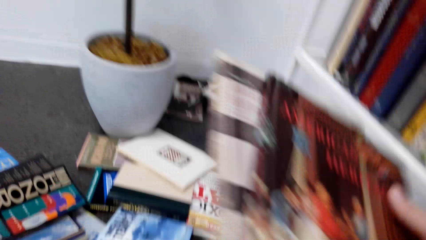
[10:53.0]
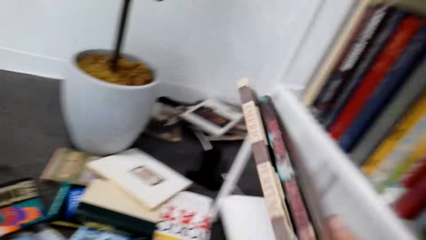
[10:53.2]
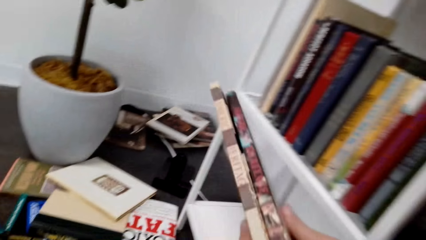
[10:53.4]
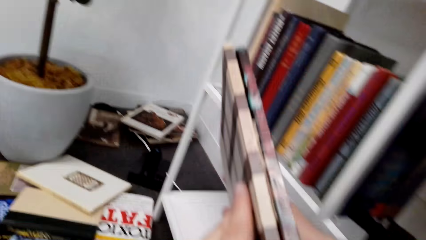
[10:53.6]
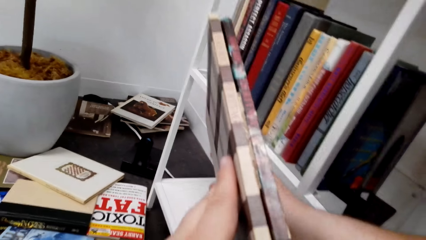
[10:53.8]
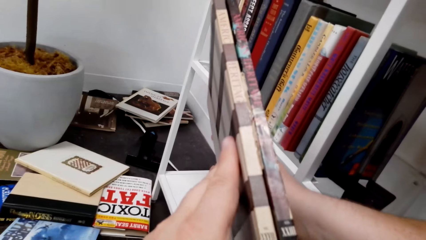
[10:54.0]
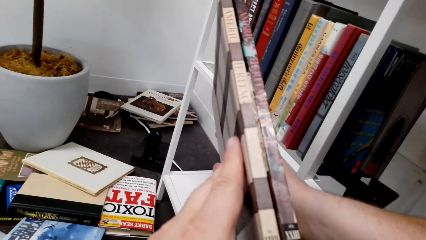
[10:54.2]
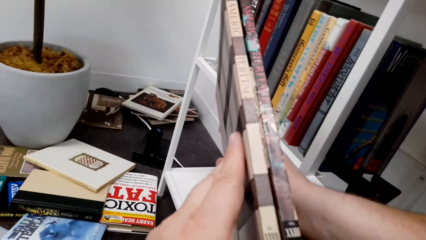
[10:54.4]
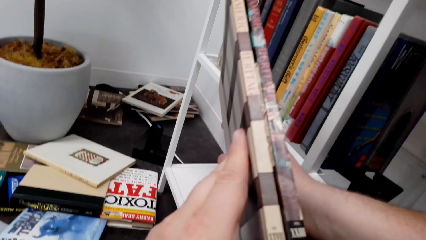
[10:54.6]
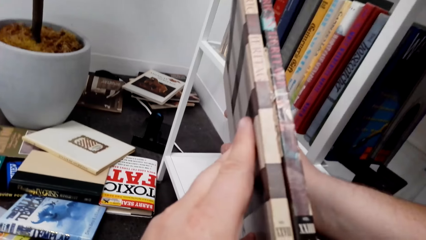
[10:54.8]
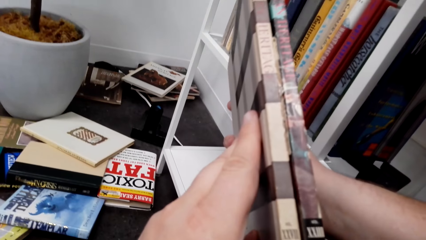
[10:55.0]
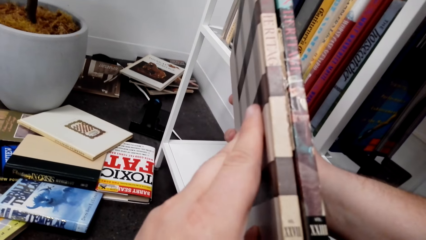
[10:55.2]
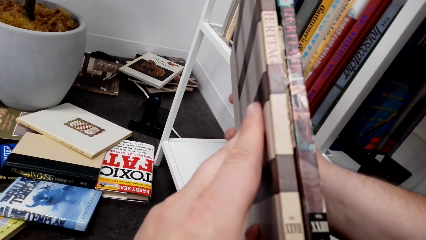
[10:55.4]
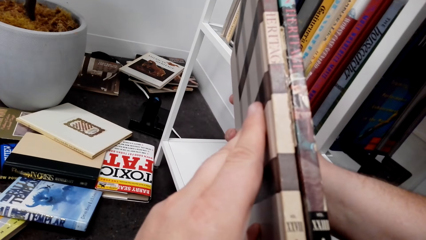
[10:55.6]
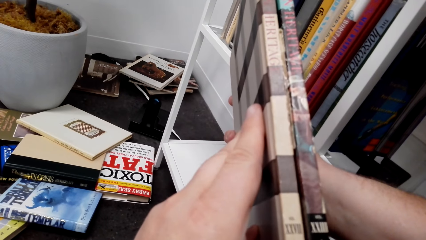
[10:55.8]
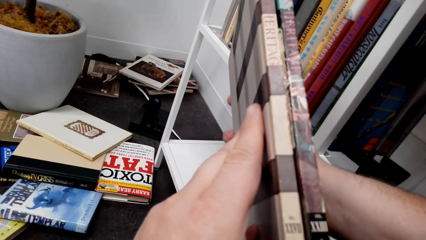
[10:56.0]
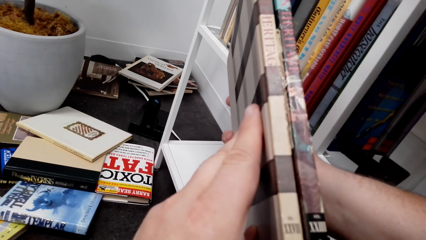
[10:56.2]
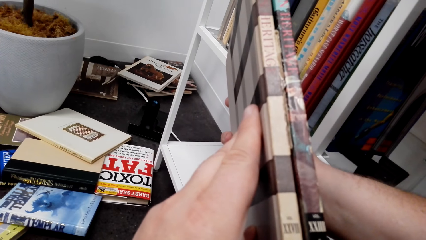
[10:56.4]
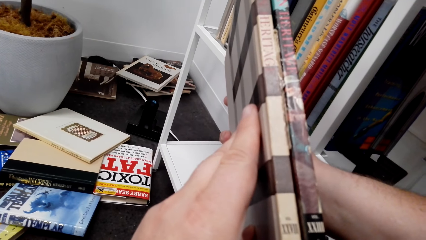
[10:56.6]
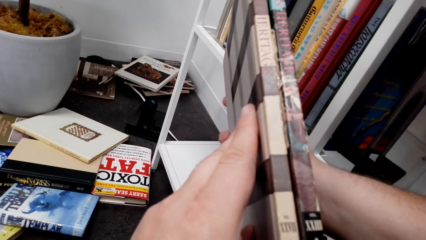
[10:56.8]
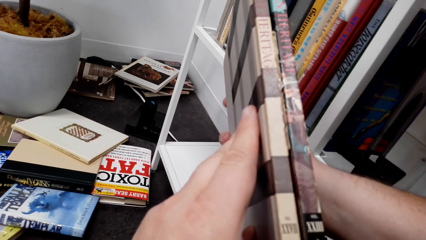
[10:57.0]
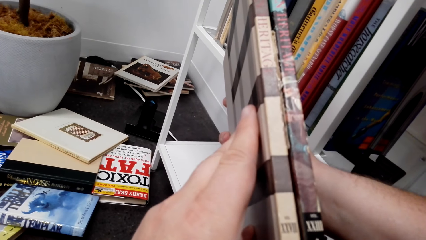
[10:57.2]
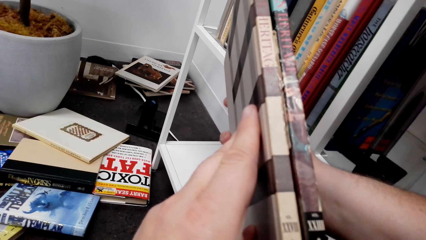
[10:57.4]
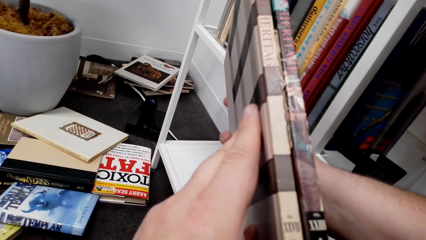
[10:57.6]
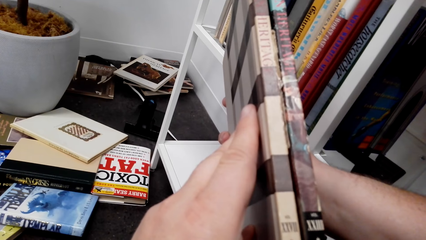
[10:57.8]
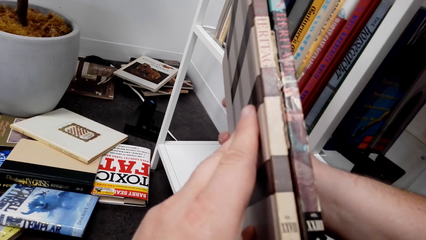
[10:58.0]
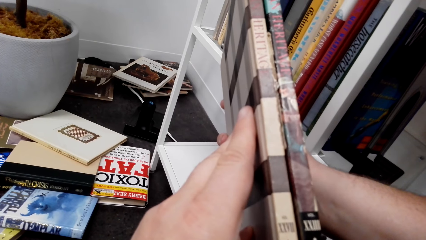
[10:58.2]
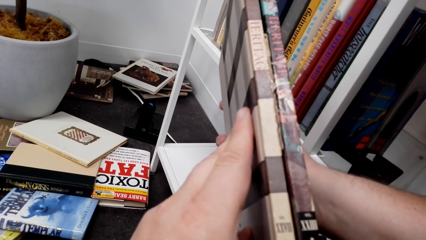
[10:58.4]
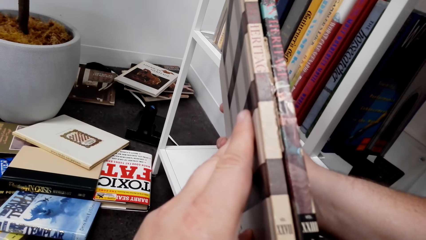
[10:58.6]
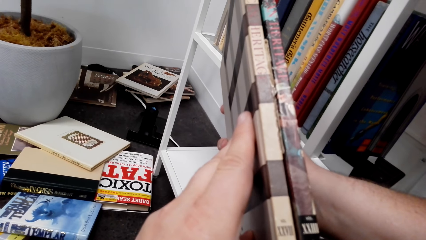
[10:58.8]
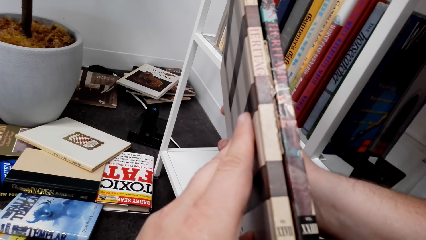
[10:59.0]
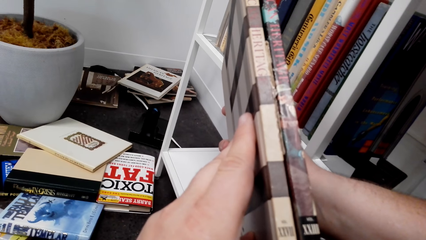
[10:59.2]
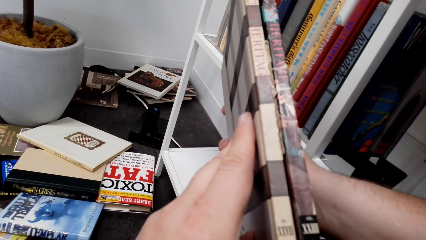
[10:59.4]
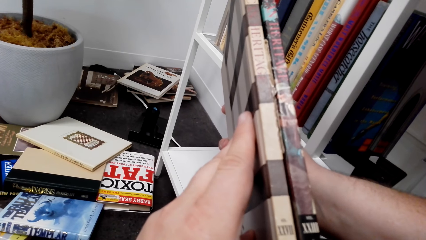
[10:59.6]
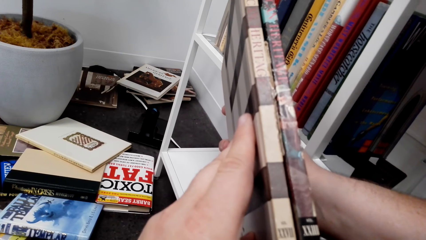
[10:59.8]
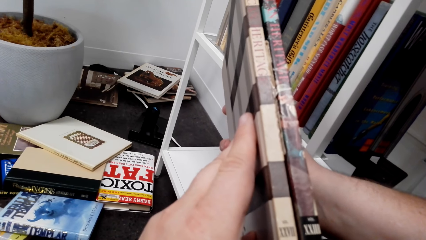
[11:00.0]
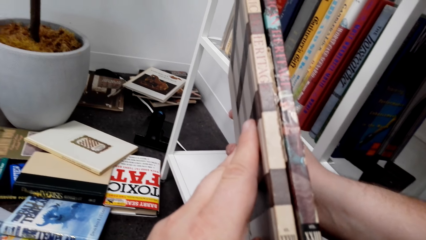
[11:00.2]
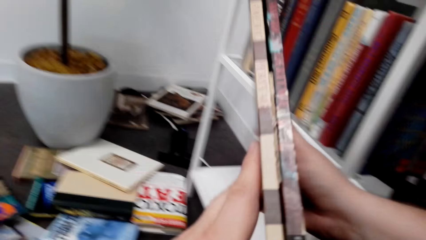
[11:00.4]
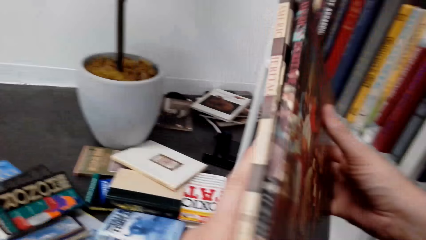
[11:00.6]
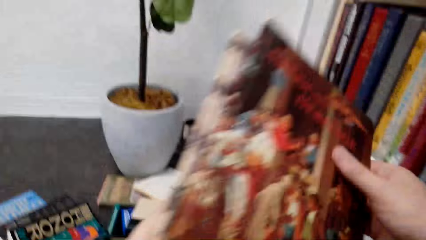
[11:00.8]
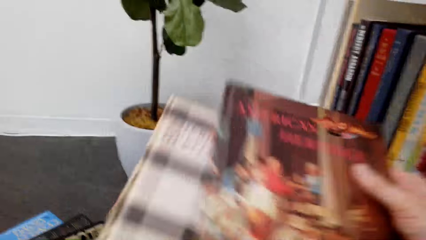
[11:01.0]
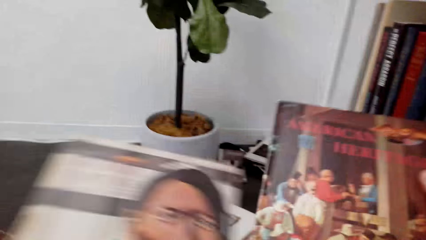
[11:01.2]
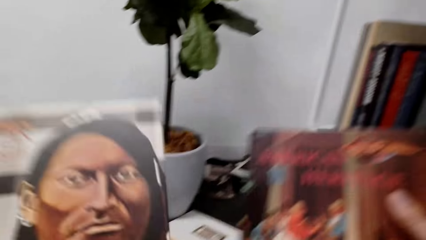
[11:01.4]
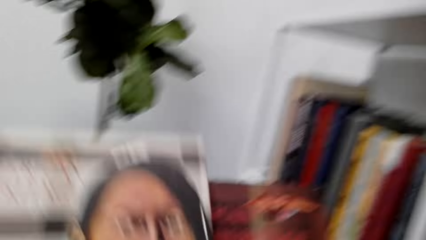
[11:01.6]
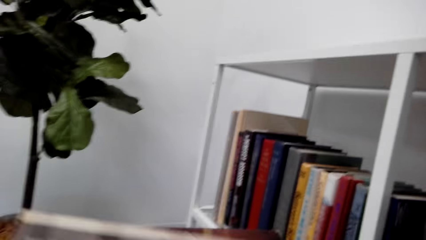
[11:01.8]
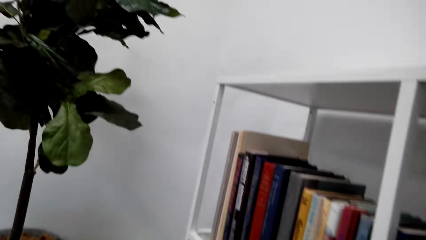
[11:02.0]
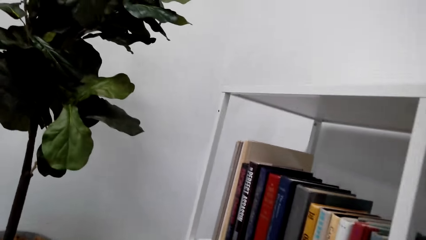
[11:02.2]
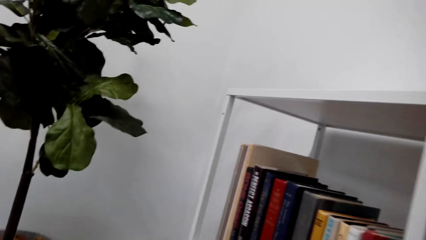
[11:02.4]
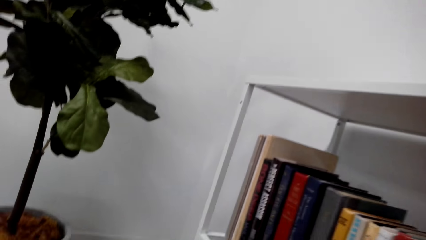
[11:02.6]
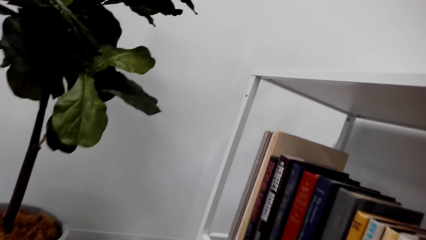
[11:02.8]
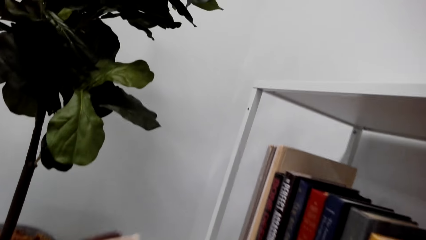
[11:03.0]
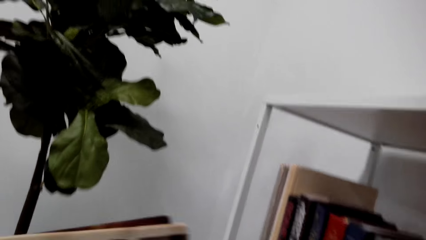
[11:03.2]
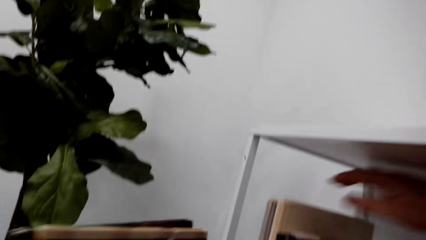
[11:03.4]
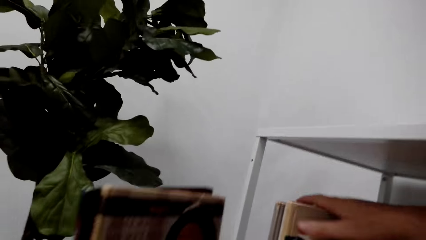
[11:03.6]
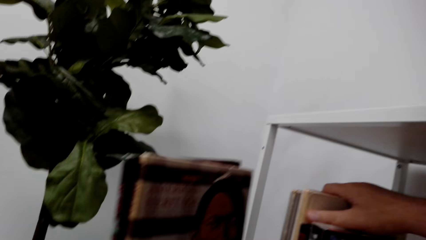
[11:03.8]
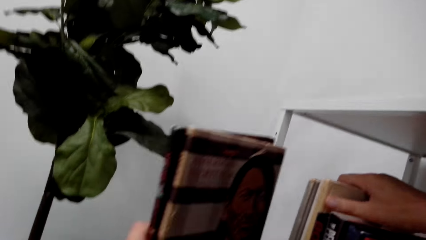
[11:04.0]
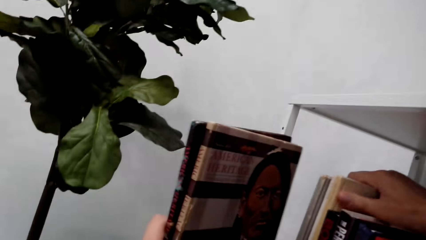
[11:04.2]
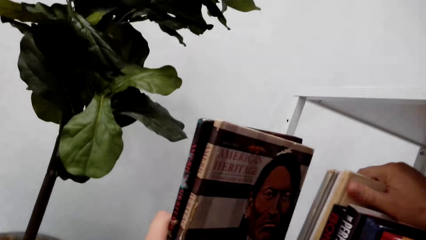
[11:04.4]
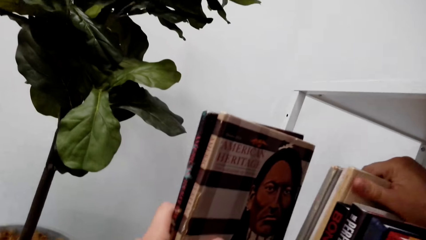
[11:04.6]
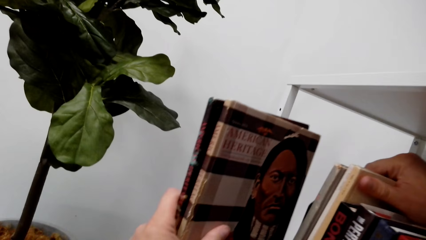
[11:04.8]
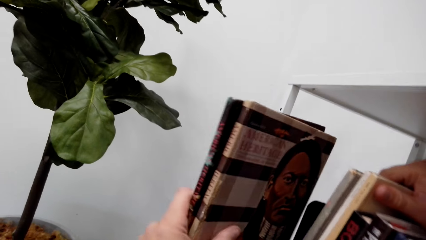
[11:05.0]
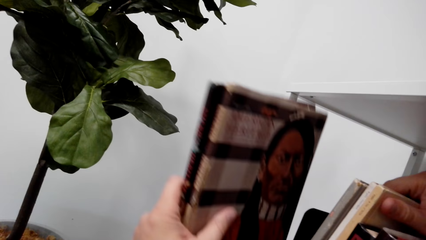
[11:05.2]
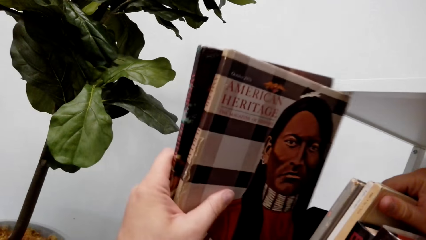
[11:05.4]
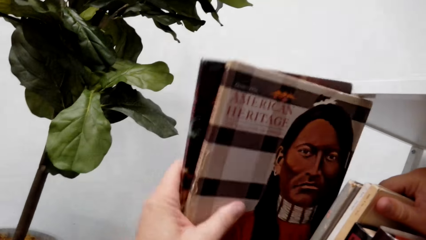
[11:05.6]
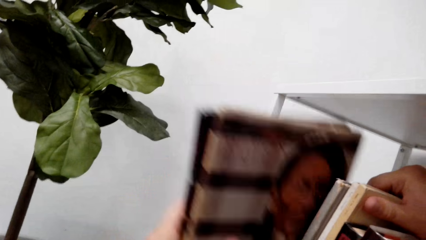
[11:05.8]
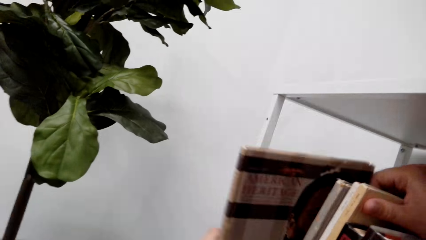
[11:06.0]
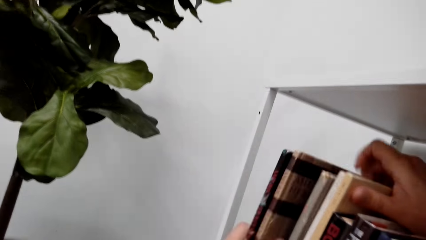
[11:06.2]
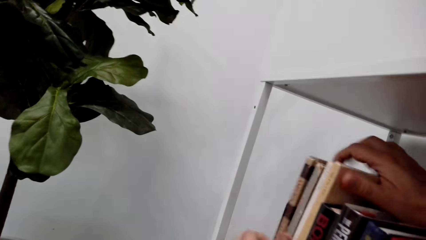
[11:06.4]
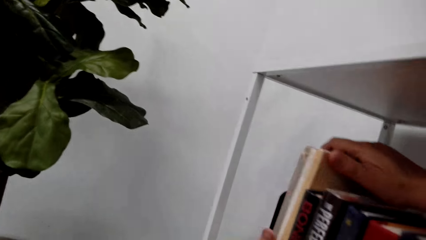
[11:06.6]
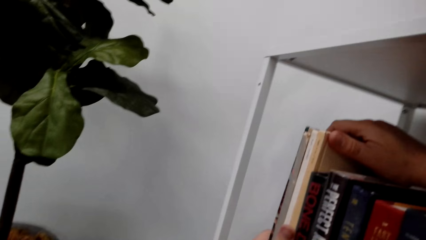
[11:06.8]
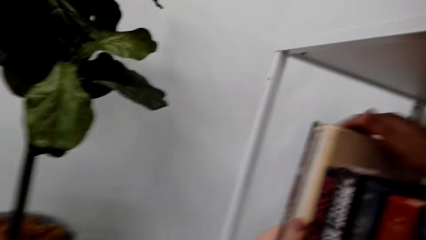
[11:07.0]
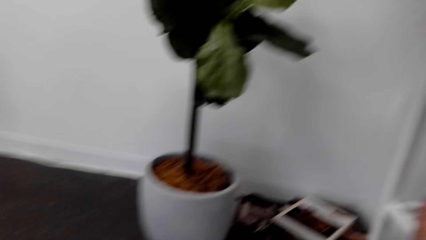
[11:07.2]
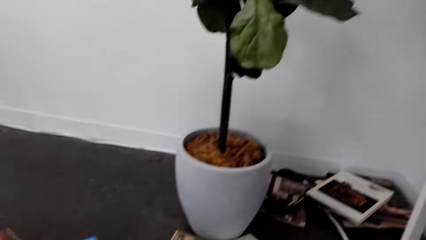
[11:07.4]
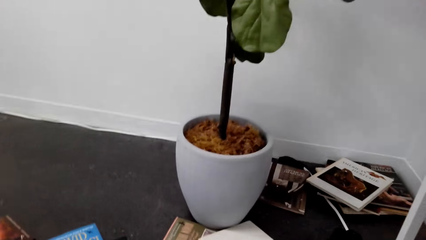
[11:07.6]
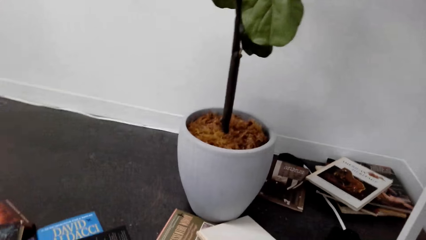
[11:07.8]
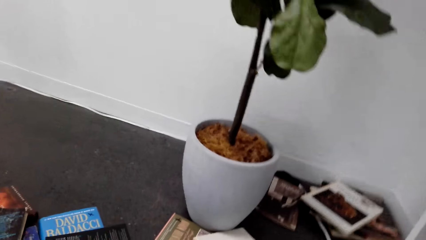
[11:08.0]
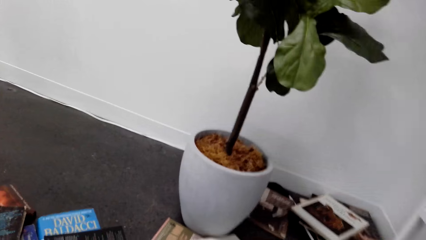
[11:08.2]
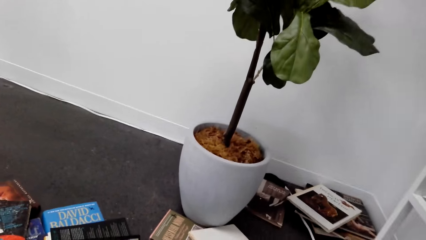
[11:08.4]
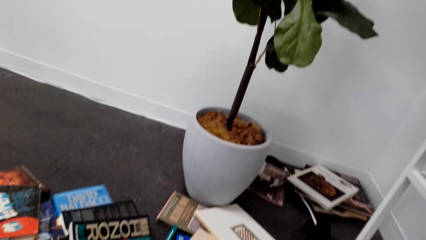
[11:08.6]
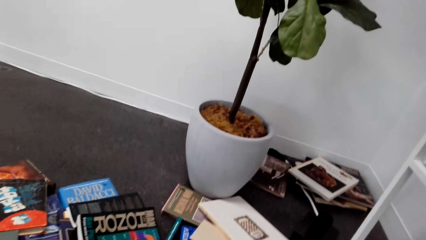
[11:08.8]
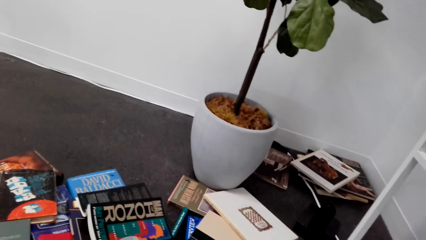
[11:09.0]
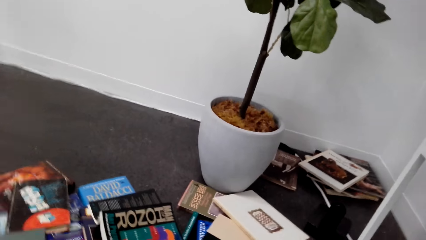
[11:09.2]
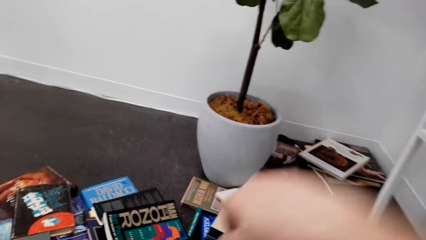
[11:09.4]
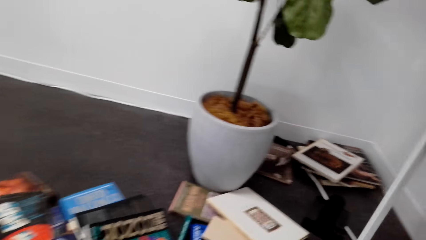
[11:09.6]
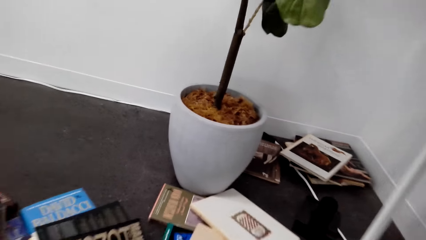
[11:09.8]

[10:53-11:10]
The camera wearer holds the books. They look at the books. They hold the books. They move the books with the right hand. They hold the books on the shelf with the right hand. They stack the books on the shelf. They look at the flower pot.
